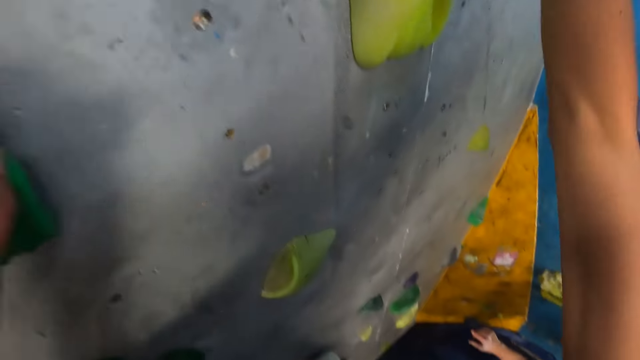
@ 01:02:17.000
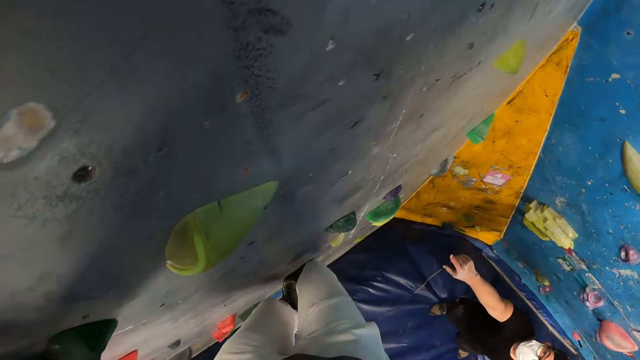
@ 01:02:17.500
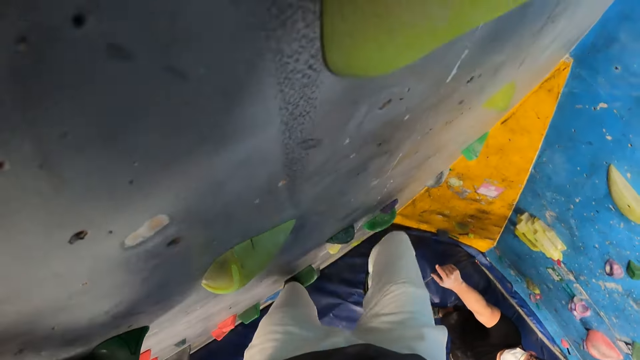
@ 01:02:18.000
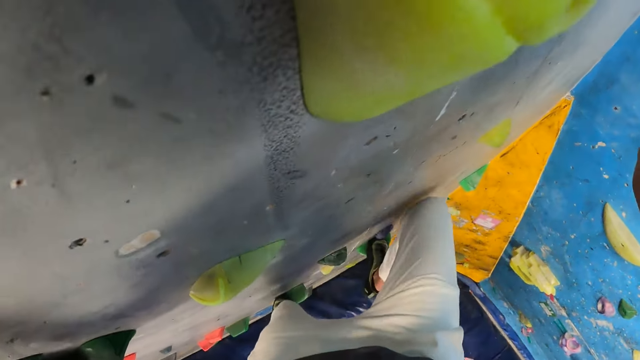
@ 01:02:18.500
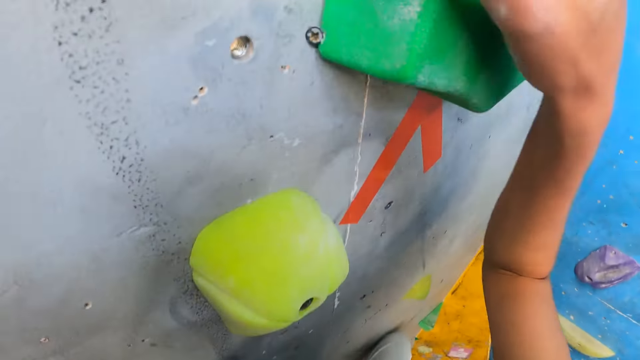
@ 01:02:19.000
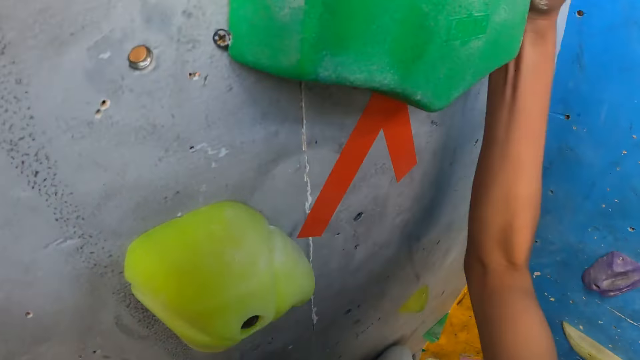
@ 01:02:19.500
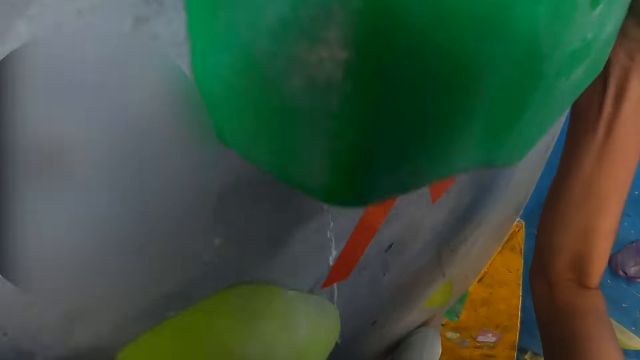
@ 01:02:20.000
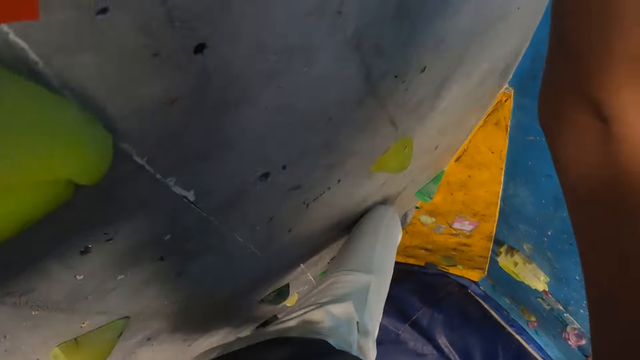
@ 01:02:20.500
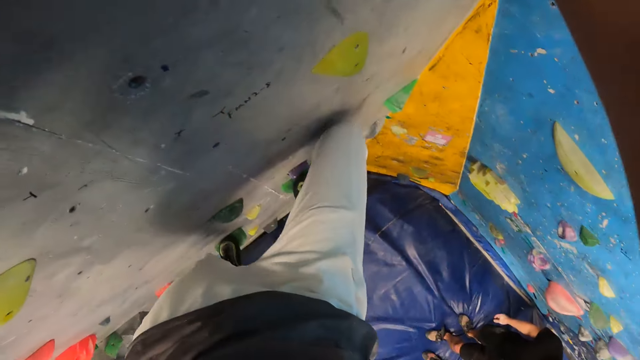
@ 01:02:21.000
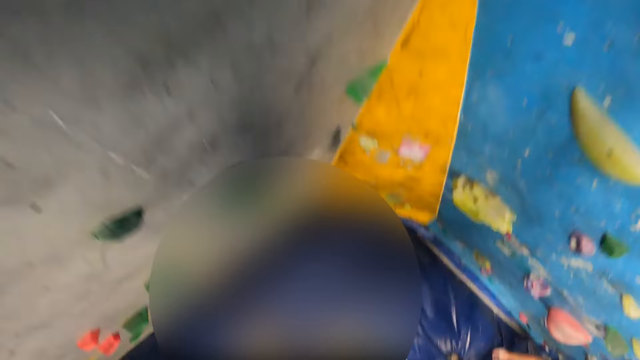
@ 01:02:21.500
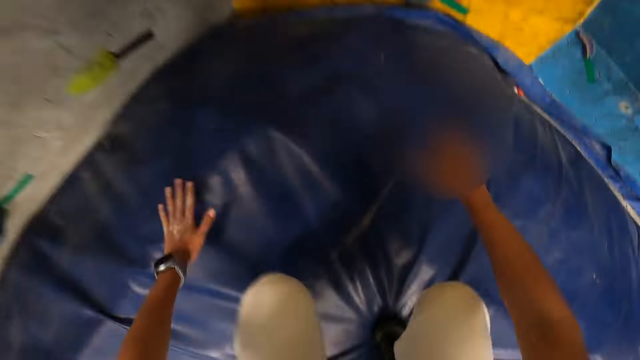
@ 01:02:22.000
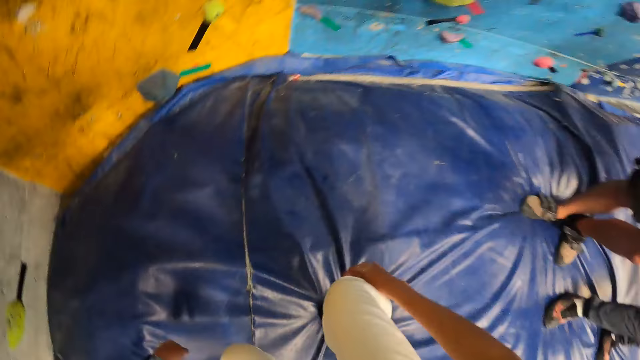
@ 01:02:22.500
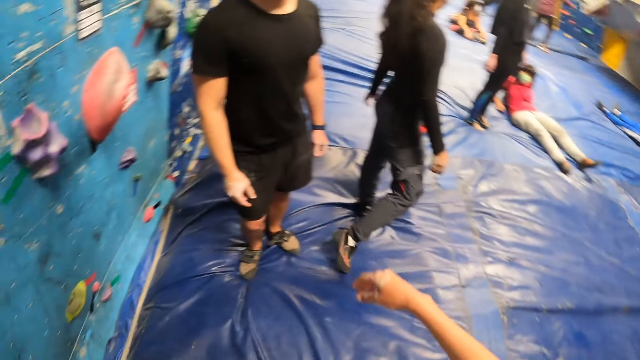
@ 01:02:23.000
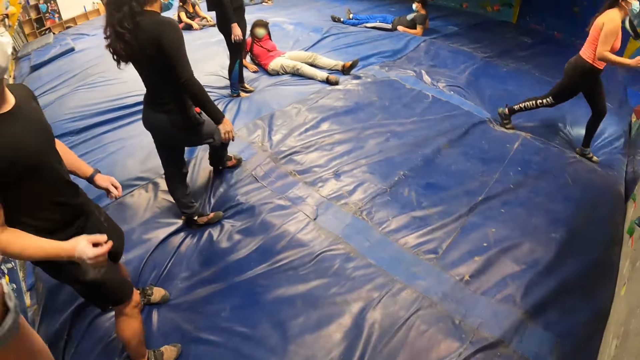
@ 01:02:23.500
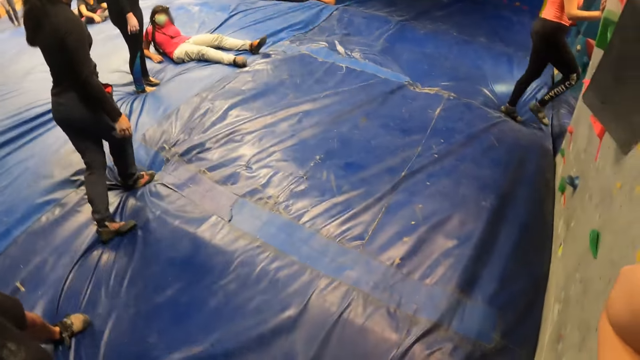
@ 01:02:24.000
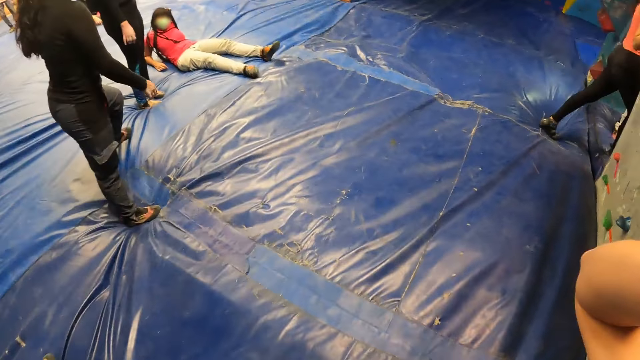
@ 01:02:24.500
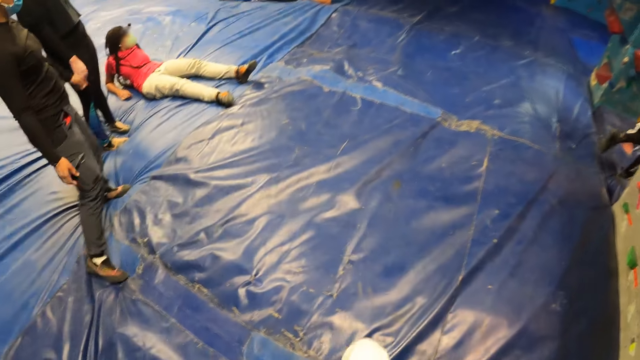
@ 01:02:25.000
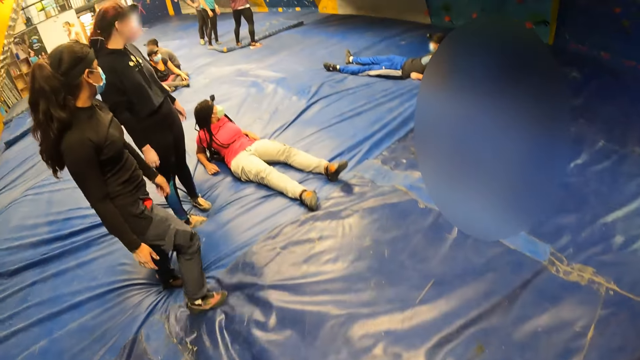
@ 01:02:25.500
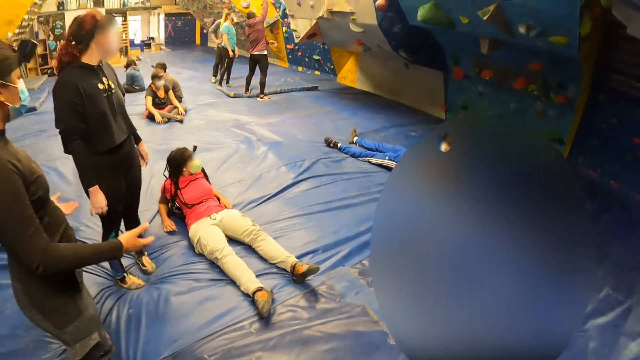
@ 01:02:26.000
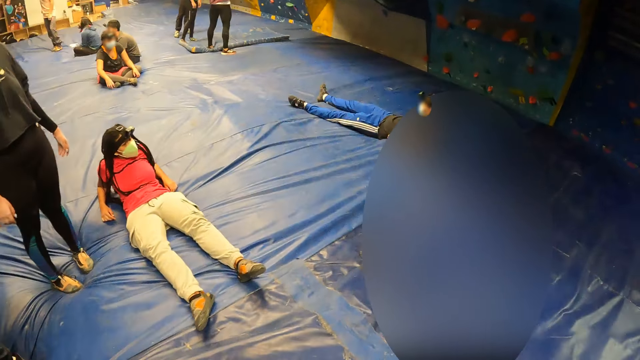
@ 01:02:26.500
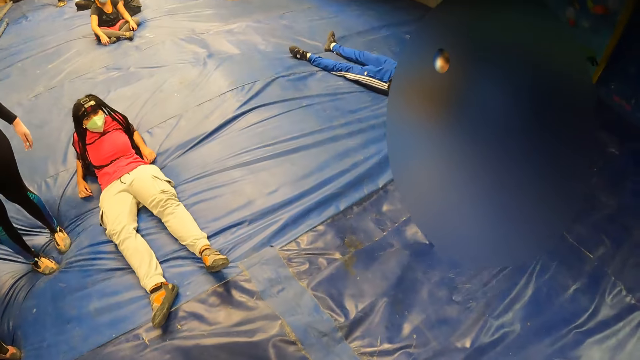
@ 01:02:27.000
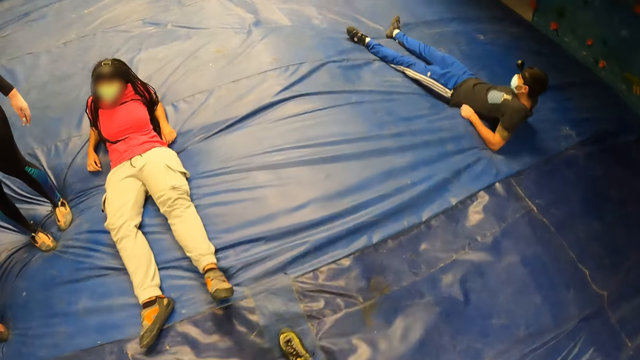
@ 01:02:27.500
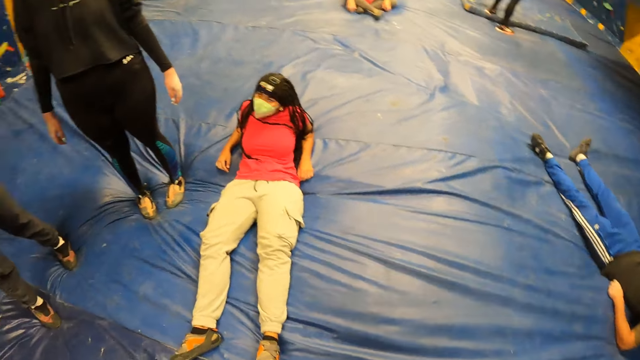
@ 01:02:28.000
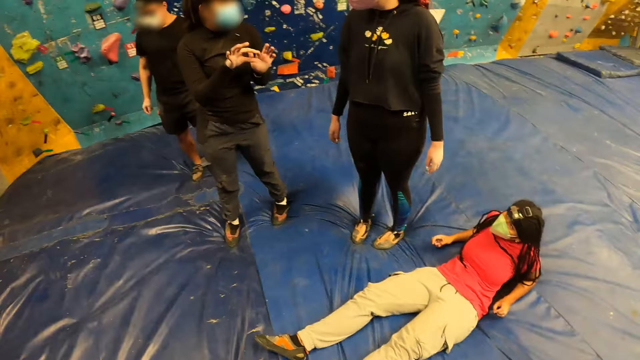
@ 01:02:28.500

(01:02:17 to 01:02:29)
The camera wearer grabs the climbing hold with his right hand. He places his right leg on the climbing hold. He holds the climbing hold with his left hand. He jumps down on the trampoline. He places both hands on the trampoline. He looks around the climbing game. He raises both his hands. He walks around the game.

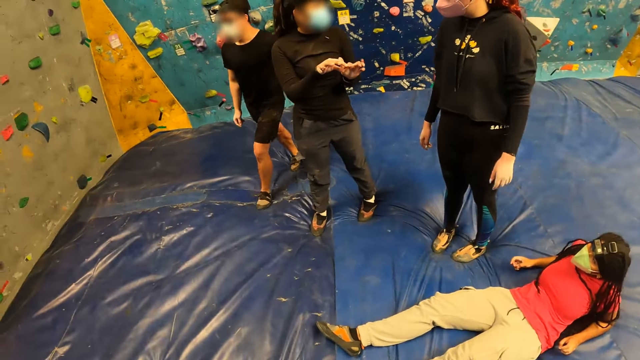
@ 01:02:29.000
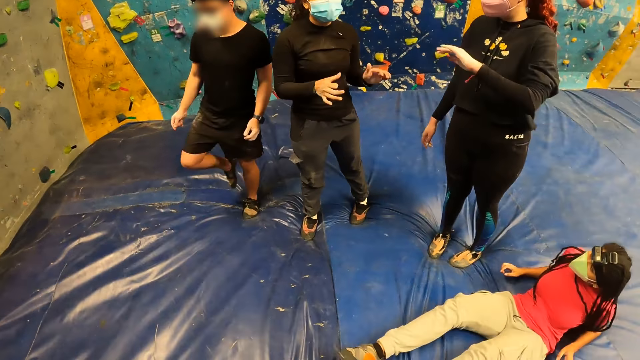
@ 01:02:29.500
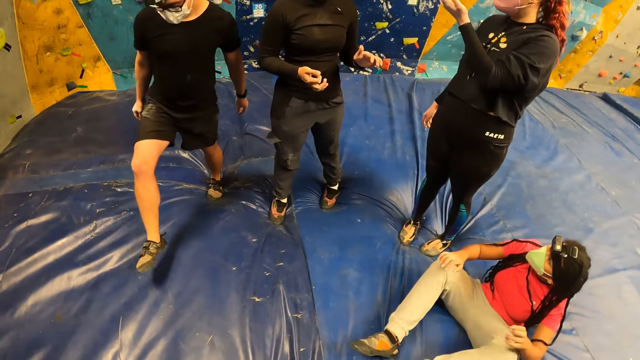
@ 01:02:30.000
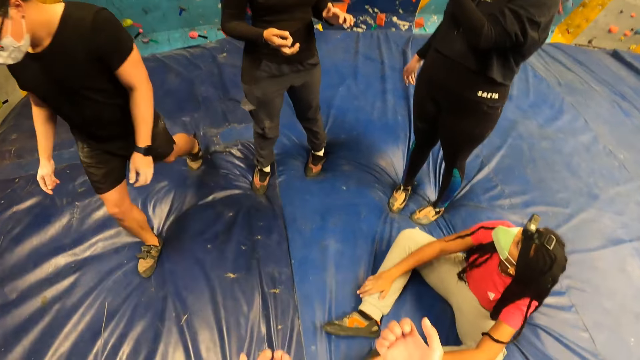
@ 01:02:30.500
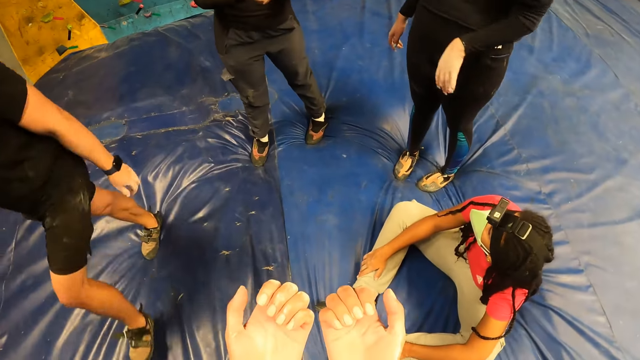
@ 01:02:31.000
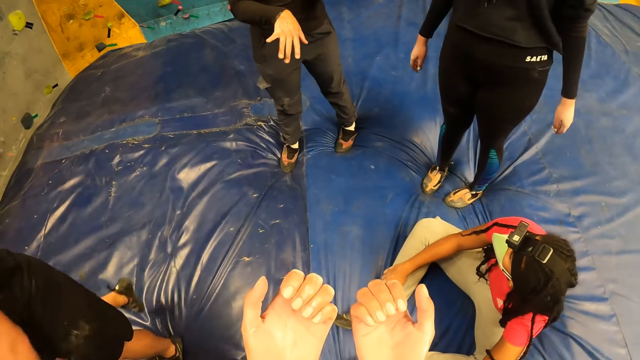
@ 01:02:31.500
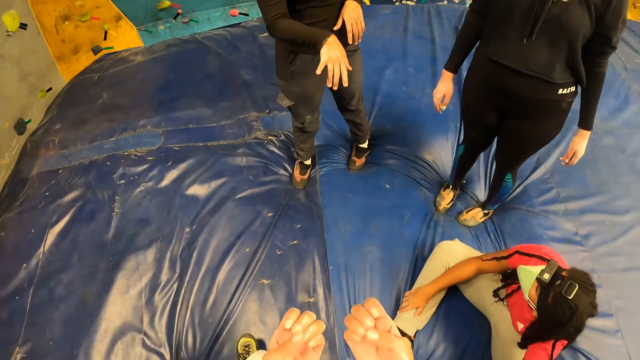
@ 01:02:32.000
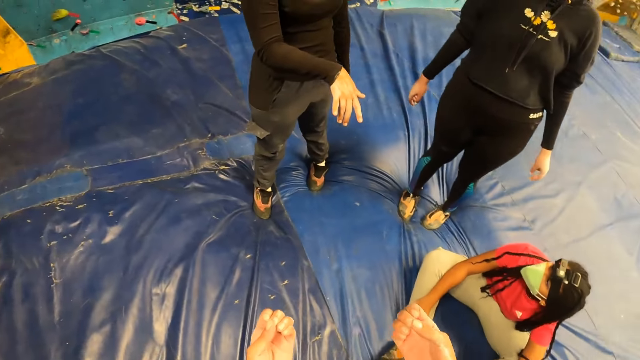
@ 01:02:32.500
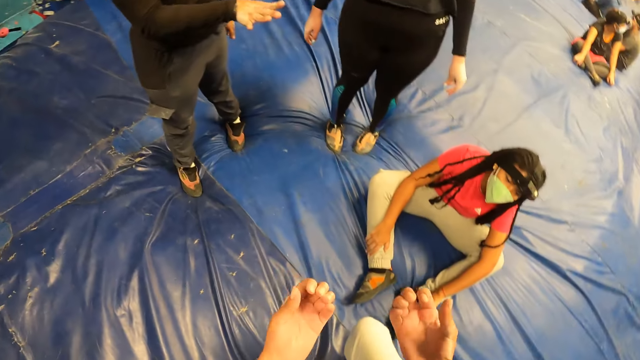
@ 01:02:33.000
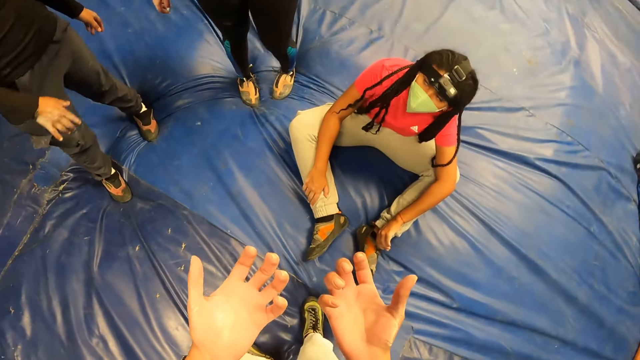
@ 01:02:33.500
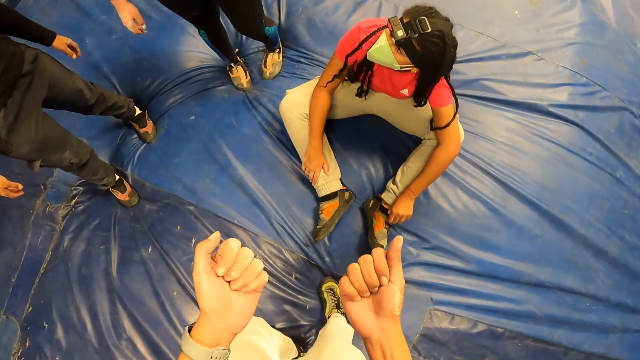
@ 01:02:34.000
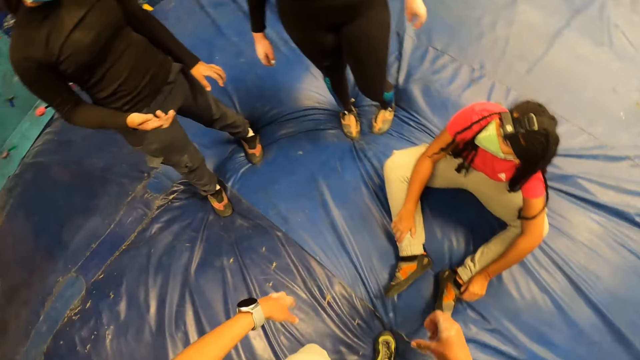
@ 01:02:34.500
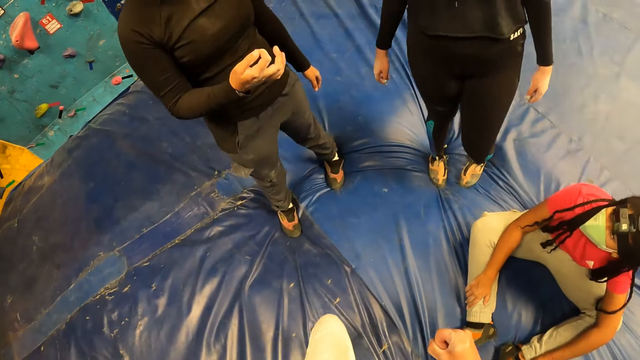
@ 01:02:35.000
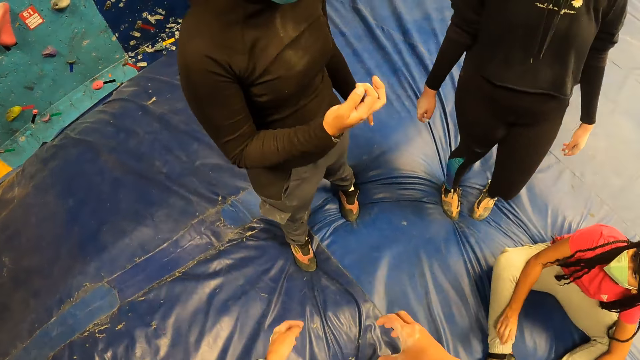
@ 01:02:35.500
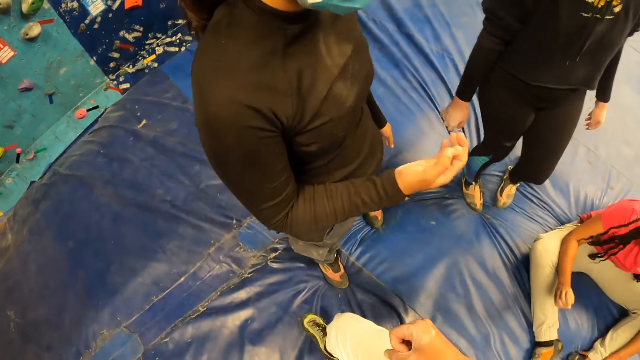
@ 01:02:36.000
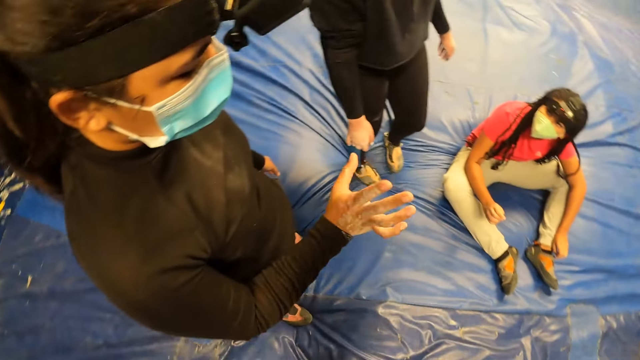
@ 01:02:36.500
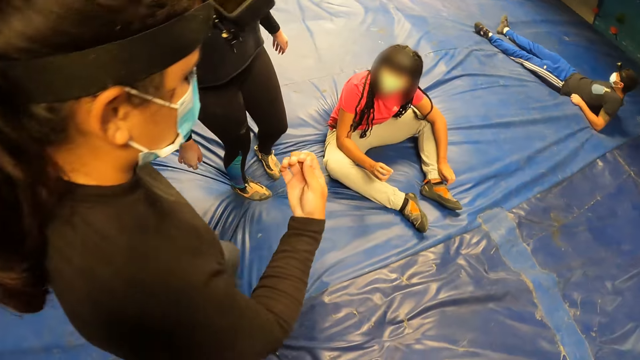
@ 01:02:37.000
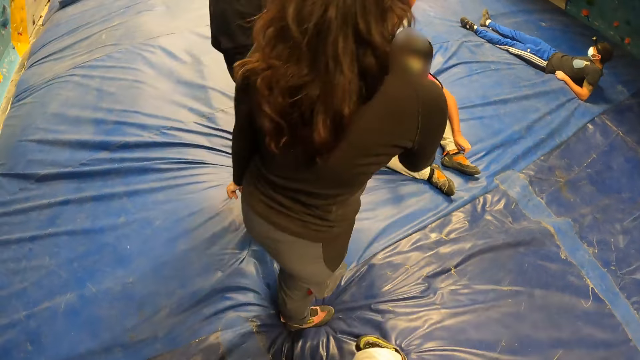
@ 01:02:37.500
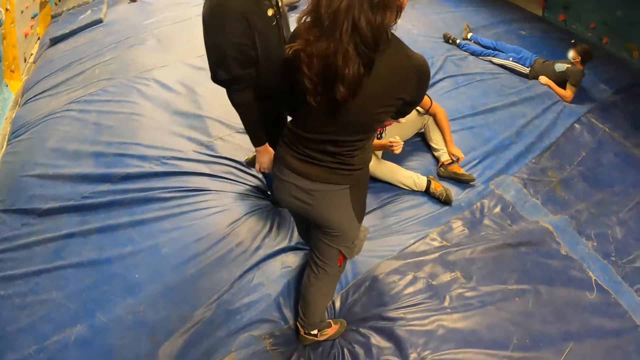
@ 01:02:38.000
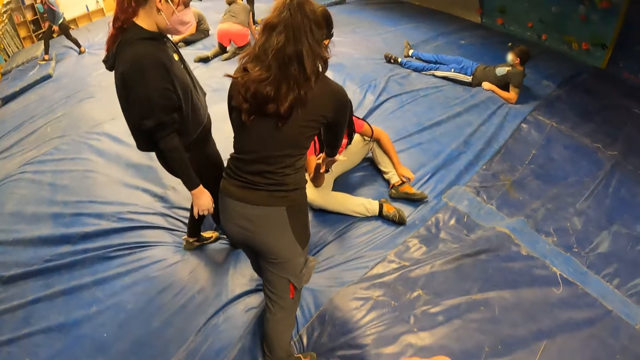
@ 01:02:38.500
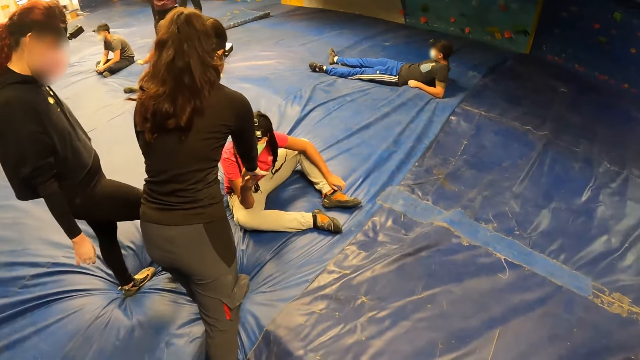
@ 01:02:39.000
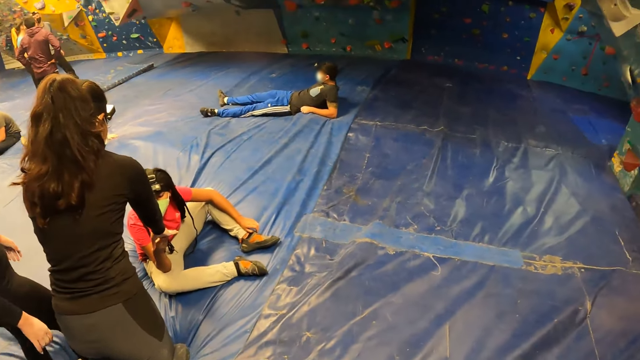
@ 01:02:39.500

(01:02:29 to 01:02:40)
The camera wearer curves the fingers of both his hands. He looks at his hands. He drops both his hands downwards. He walks around the game.
